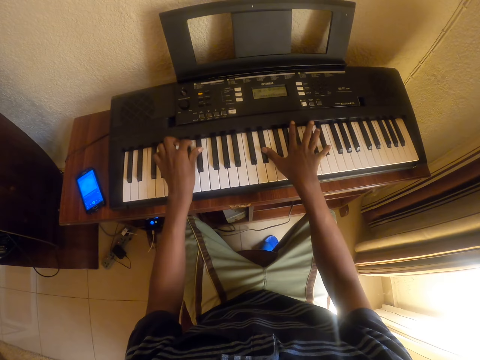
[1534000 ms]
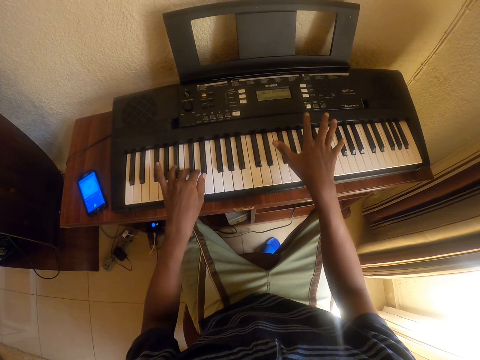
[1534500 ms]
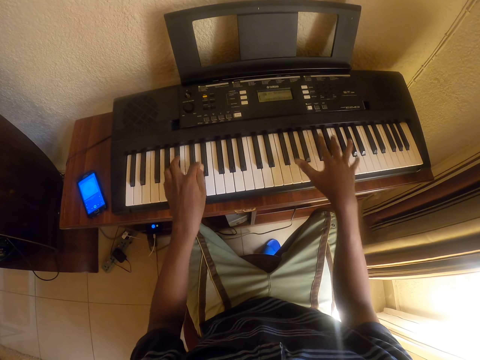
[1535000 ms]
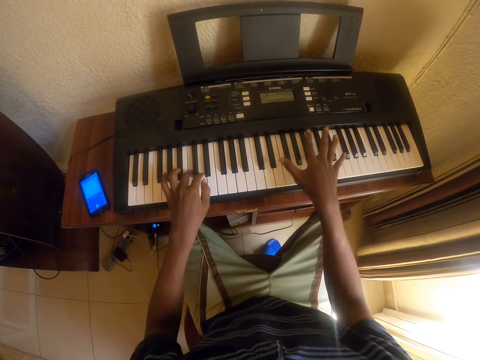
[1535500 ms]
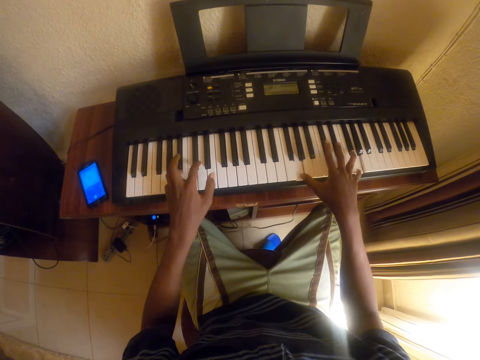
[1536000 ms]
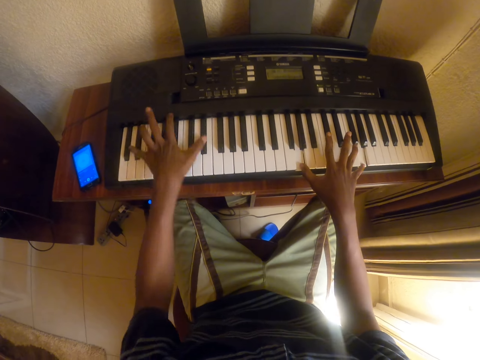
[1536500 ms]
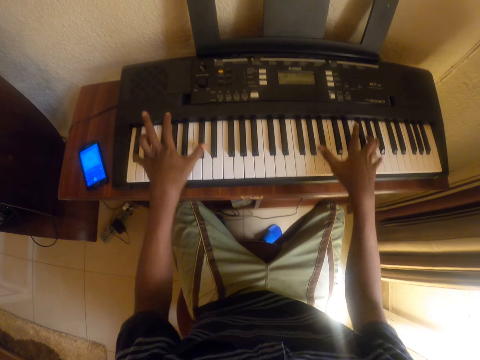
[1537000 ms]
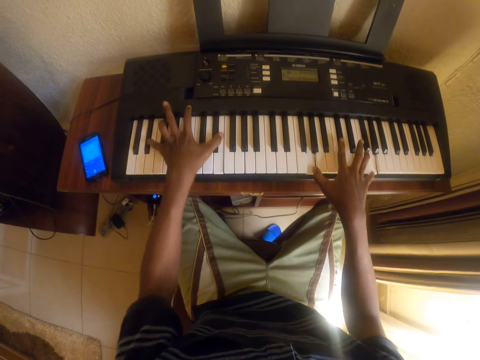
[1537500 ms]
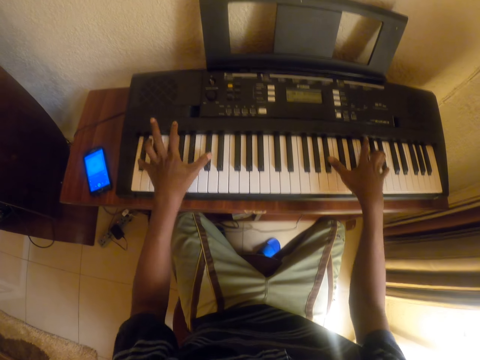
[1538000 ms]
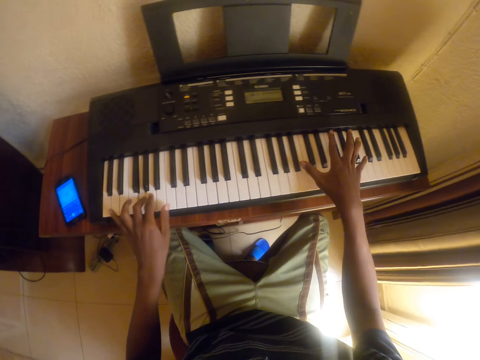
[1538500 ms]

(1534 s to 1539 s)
The camera wearer plays the piano.

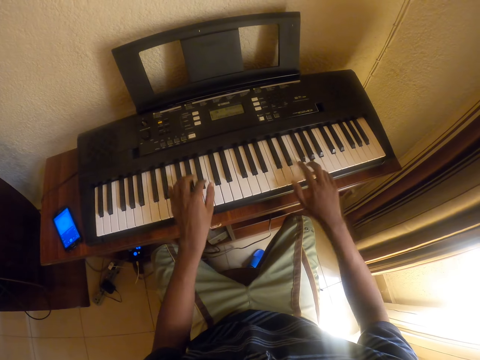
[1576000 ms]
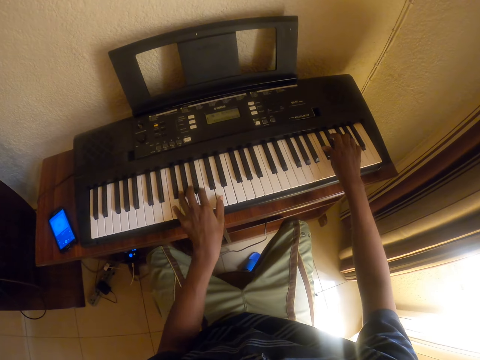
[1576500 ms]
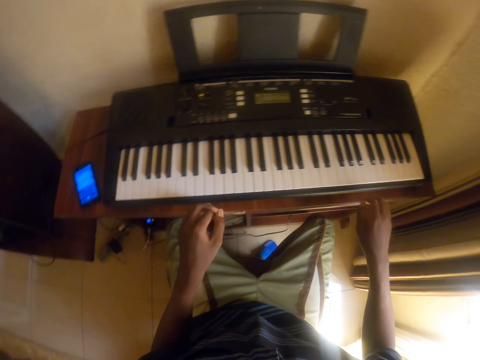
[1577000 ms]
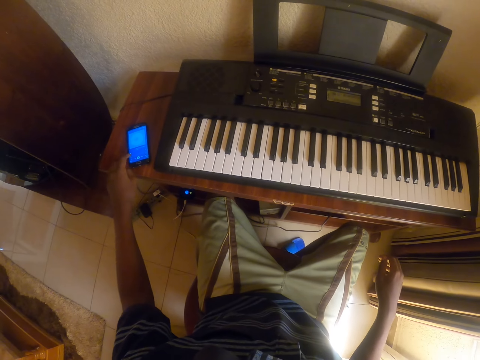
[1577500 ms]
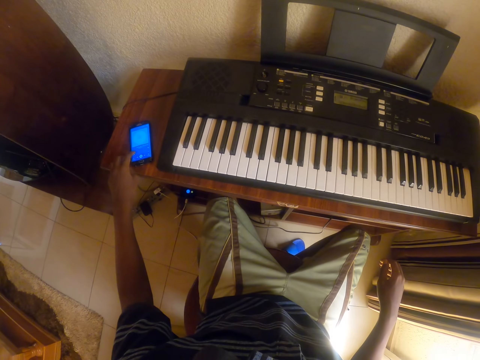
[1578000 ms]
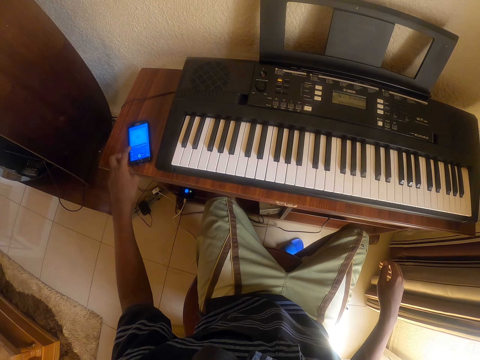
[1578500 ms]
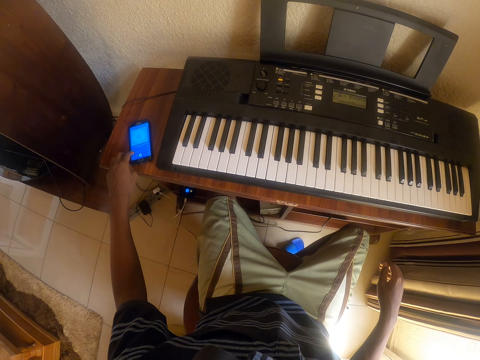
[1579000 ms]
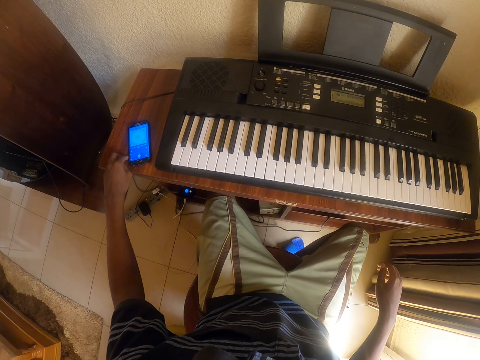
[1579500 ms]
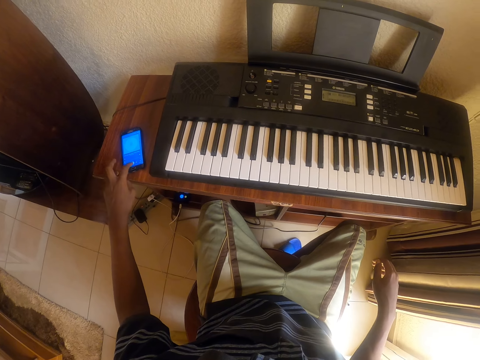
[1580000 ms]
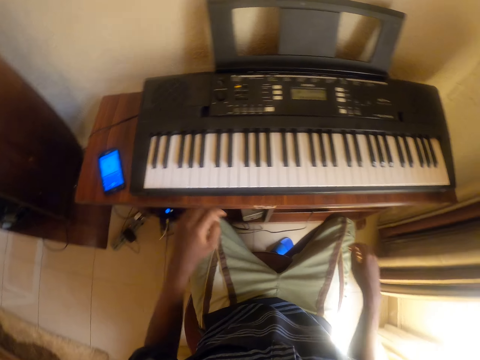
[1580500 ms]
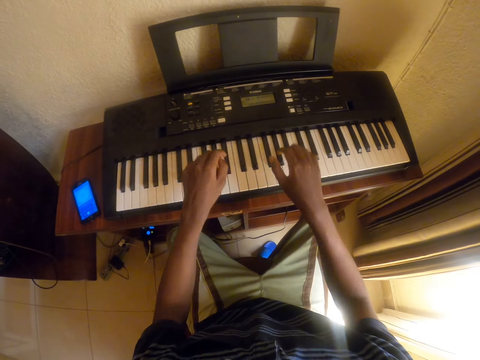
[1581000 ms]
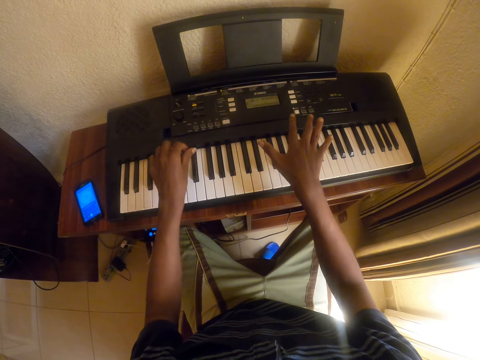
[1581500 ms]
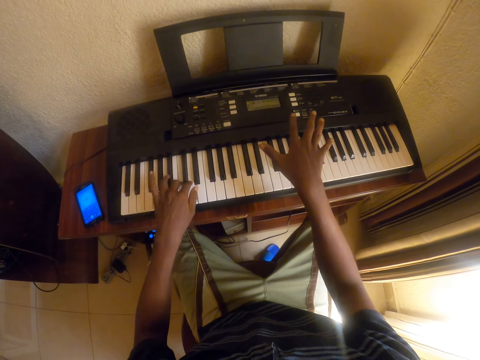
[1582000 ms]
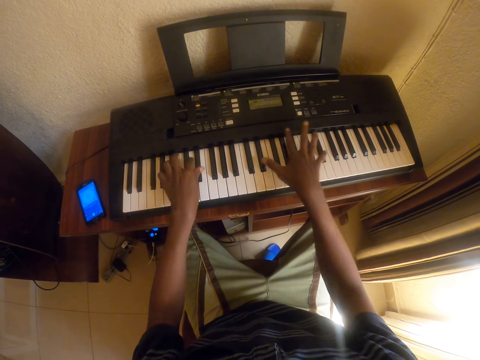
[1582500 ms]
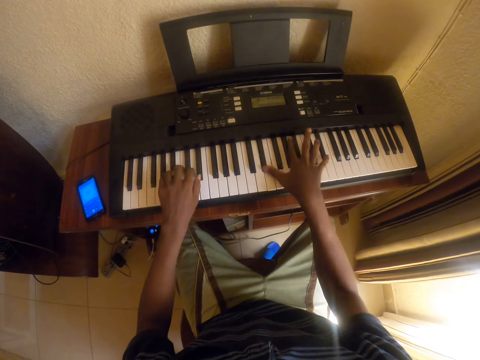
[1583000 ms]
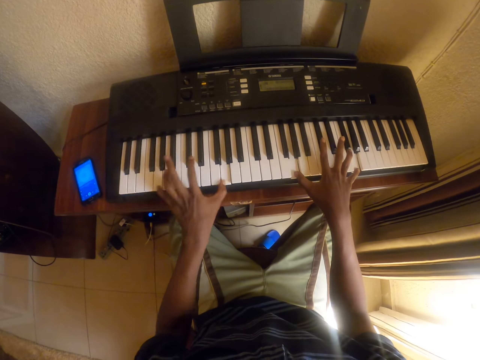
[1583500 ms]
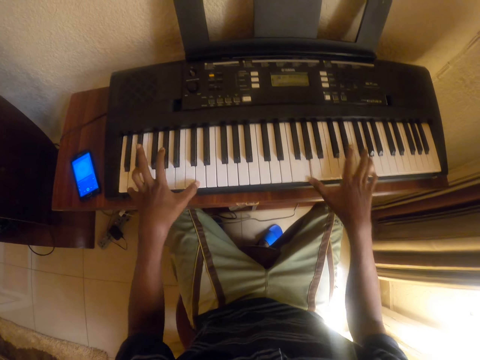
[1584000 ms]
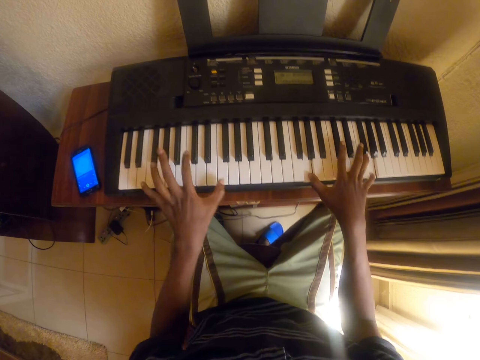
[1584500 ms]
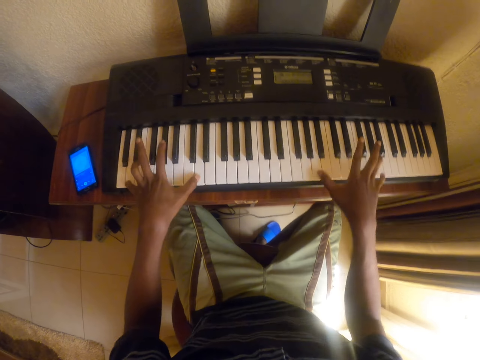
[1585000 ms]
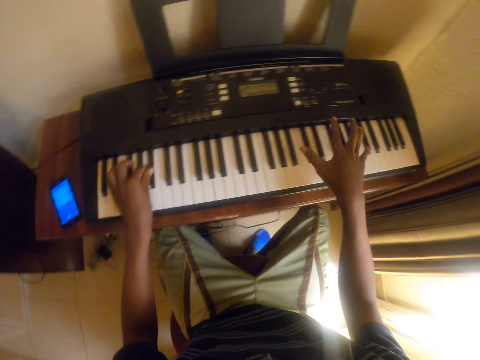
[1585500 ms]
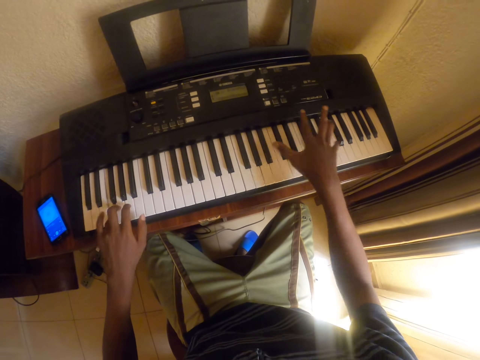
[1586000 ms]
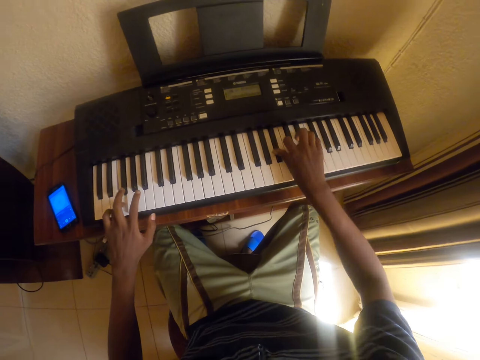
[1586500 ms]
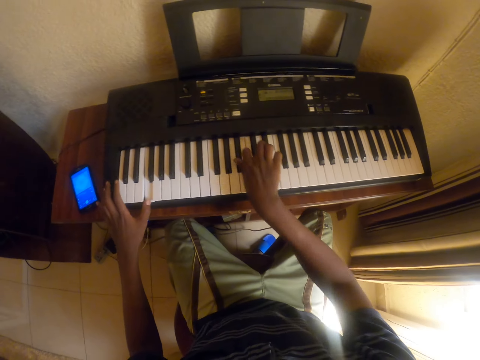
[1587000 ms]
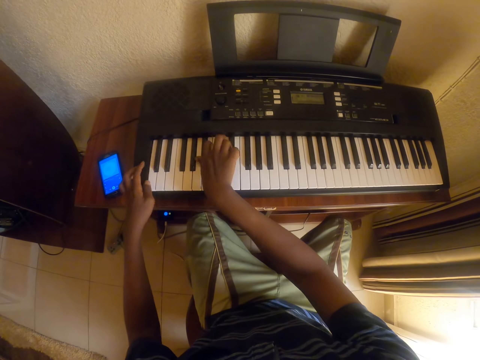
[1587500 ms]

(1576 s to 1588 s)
The camera wearer clicks on the cell phone on the table. They play the piano.

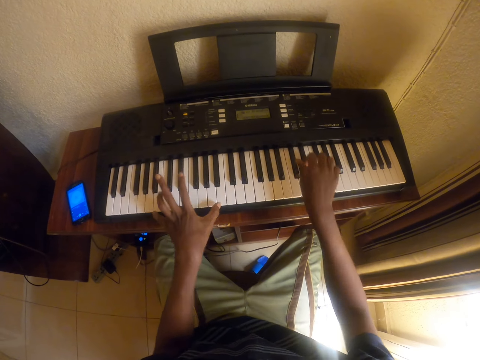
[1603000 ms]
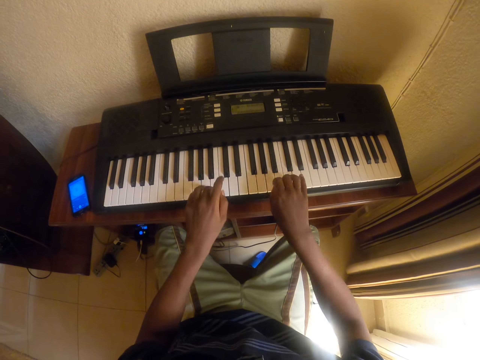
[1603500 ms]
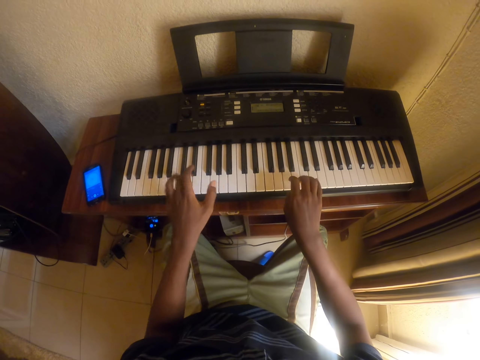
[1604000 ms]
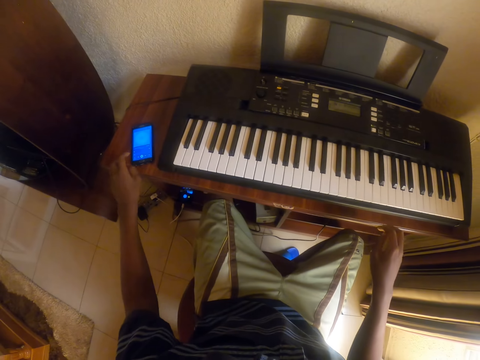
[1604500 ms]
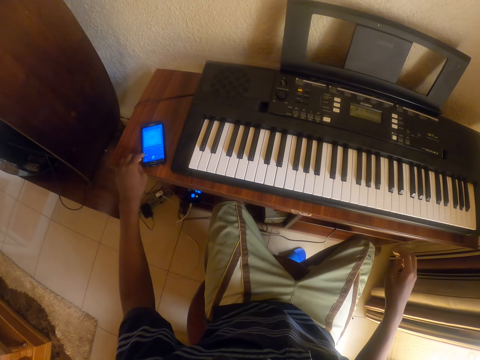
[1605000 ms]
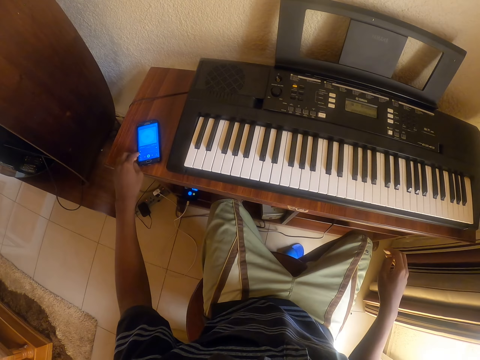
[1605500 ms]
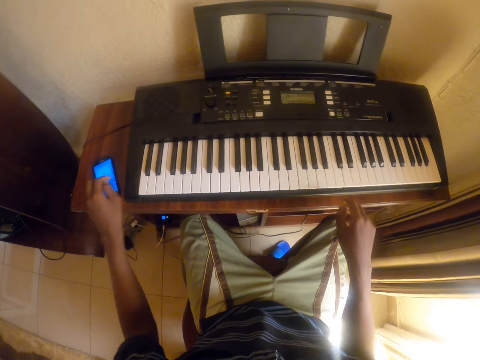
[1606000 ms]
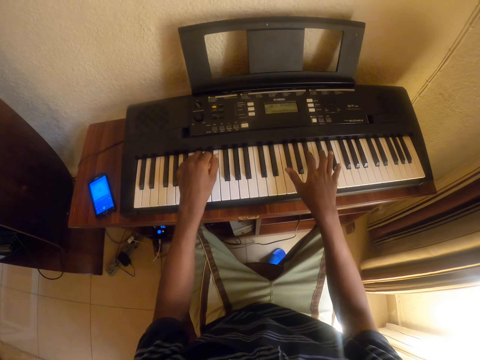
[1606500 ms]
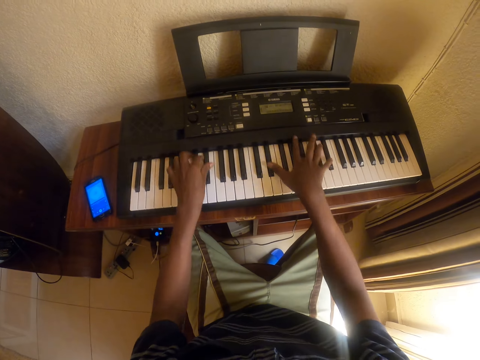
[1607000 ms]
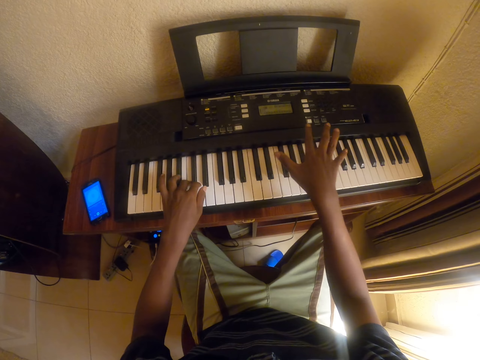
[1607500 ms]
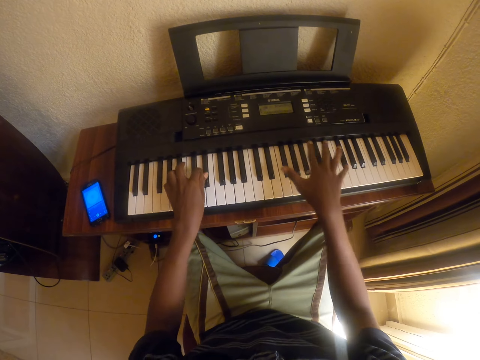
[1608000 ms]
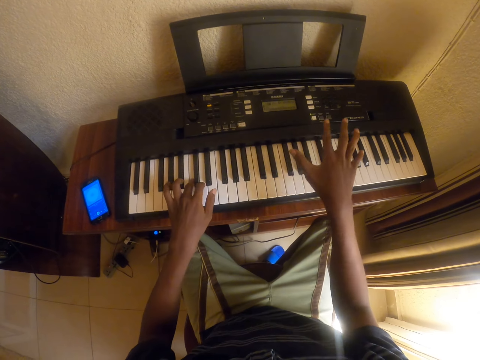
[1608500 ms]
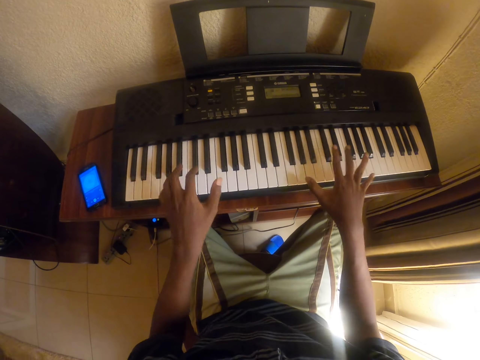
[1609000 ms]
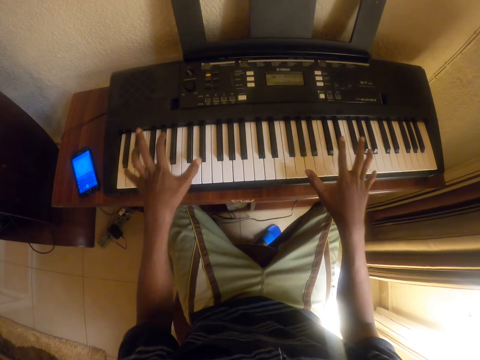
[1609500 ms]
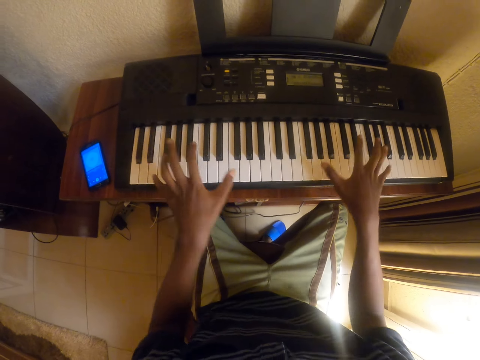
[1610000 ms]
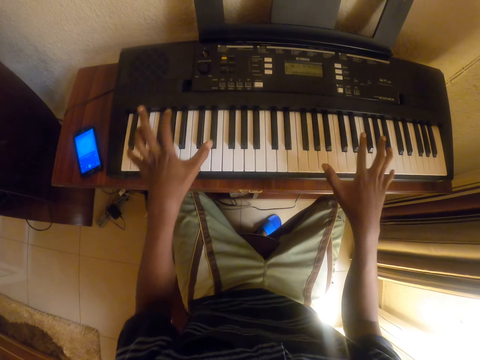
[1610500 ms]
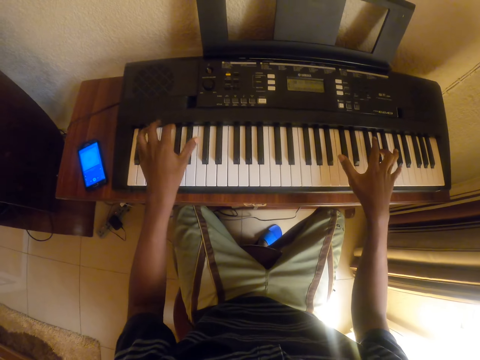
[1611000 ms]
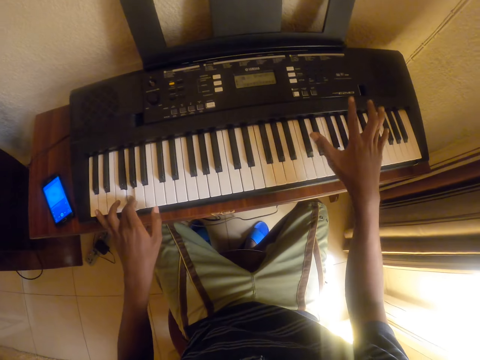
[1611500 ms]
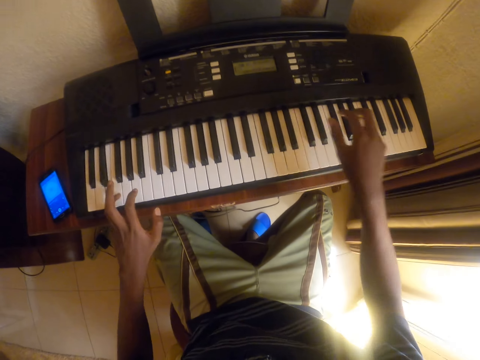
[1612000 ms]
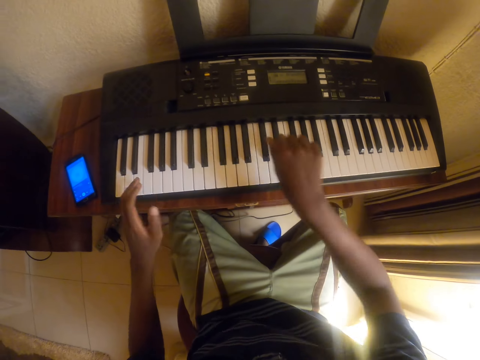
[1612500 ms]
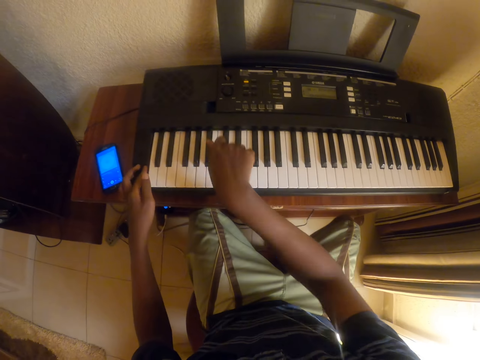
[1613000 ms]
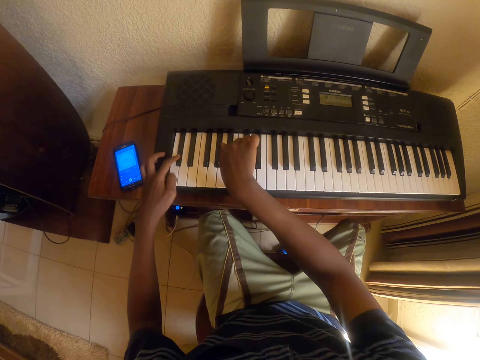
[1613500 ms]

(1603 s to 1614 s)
The camera wearer clicks on the cell phone on the table. They play the piano.
